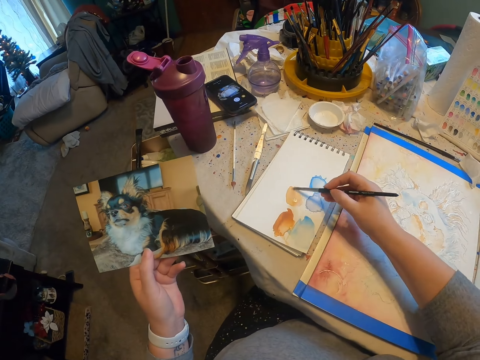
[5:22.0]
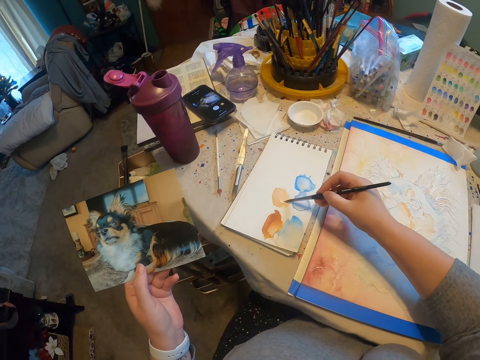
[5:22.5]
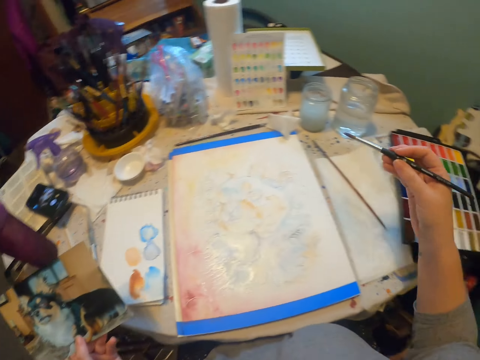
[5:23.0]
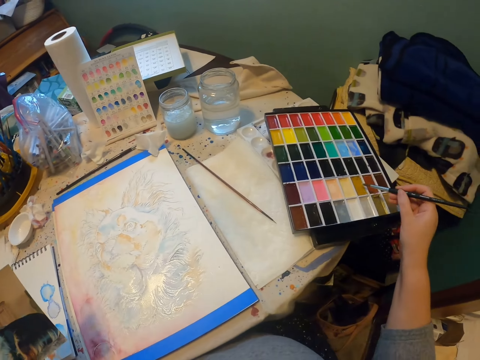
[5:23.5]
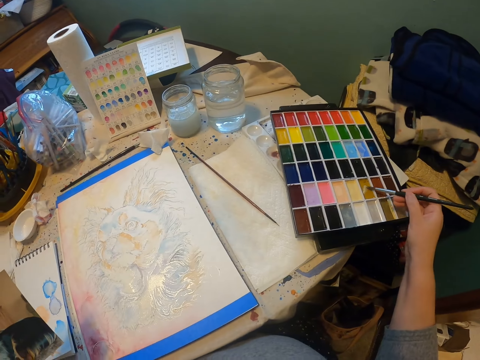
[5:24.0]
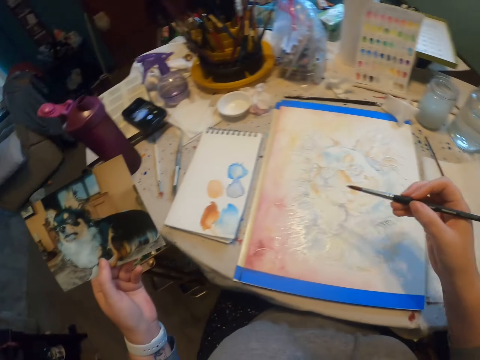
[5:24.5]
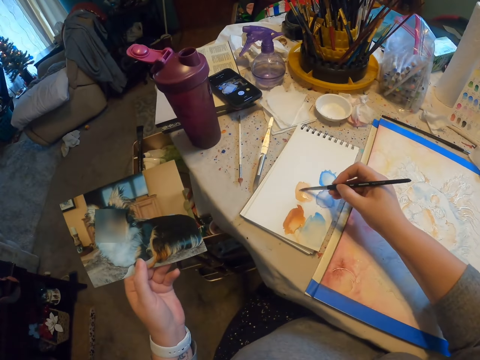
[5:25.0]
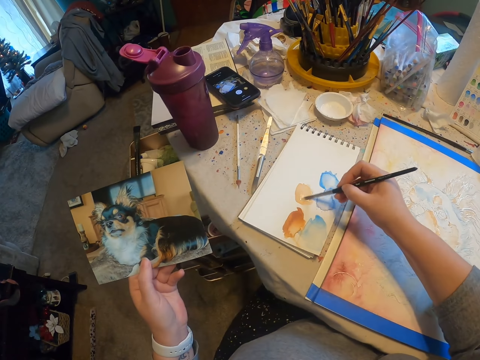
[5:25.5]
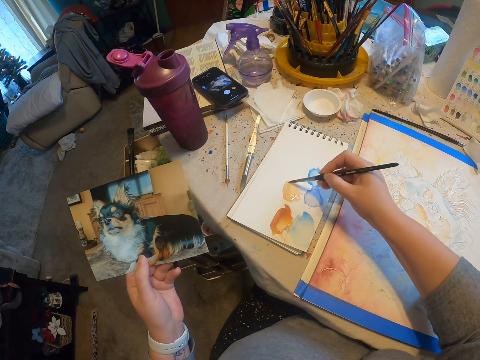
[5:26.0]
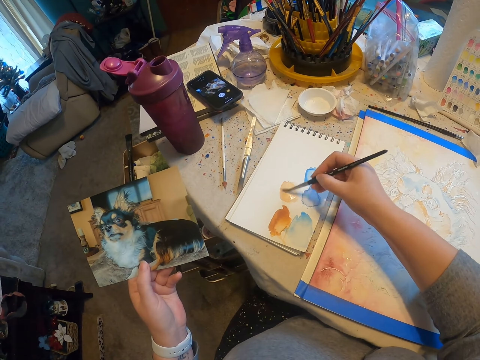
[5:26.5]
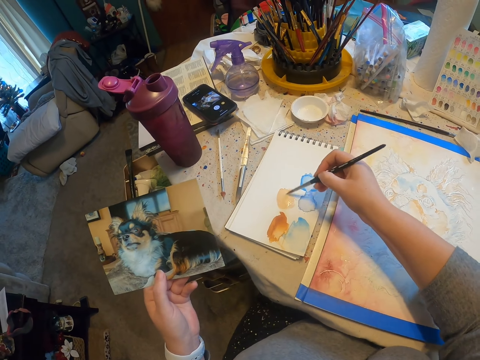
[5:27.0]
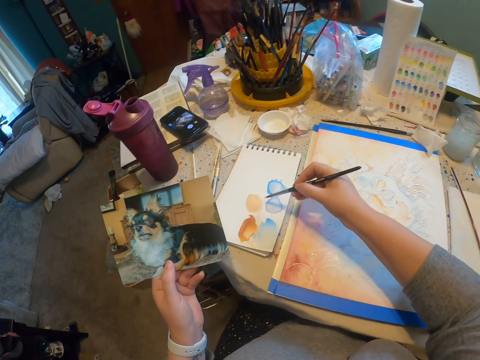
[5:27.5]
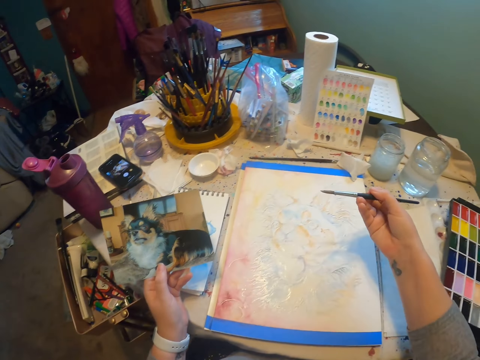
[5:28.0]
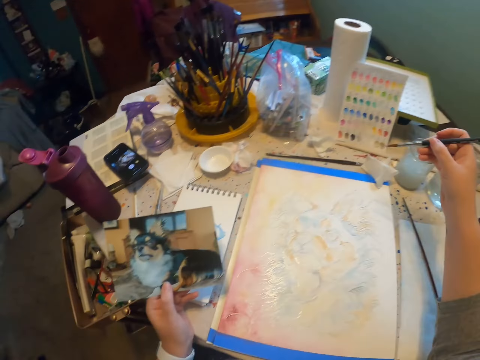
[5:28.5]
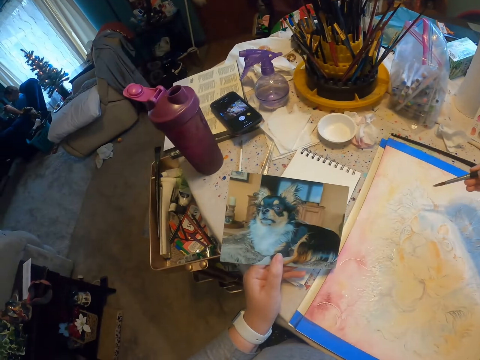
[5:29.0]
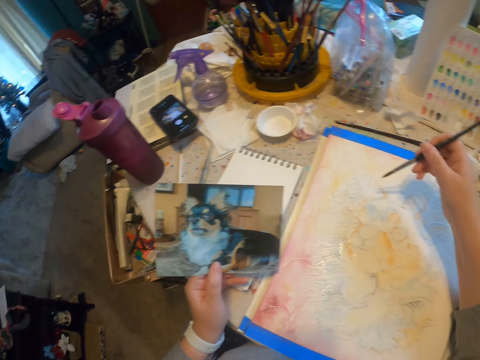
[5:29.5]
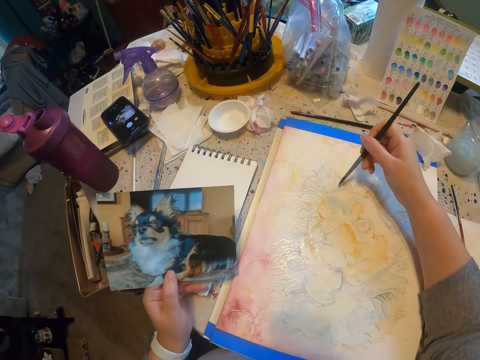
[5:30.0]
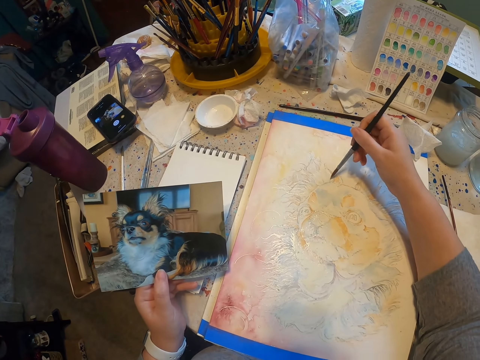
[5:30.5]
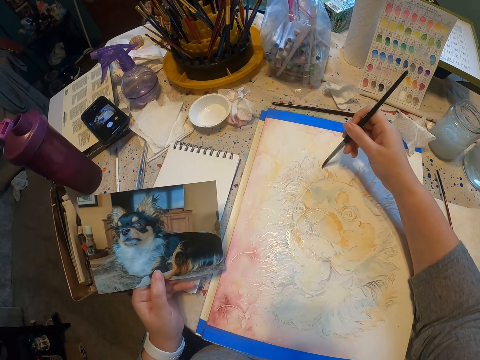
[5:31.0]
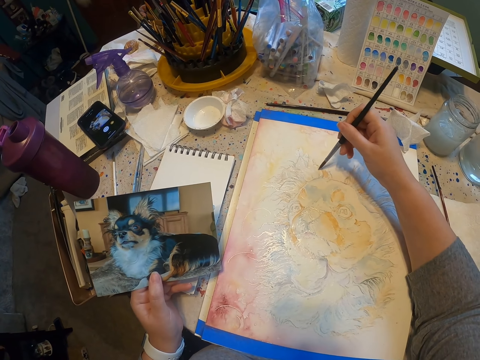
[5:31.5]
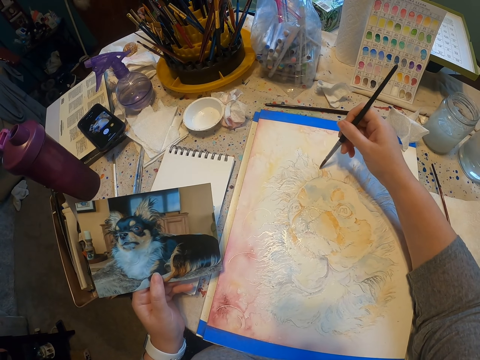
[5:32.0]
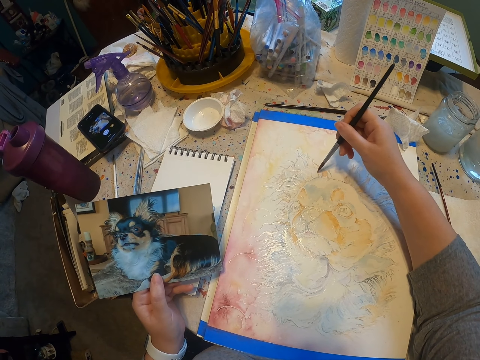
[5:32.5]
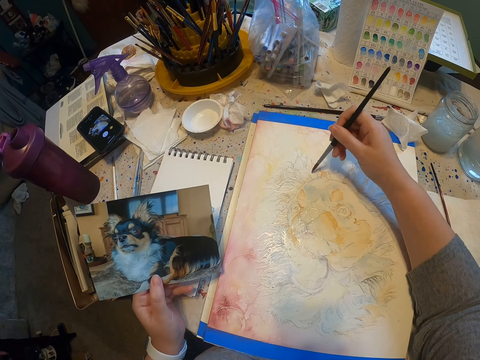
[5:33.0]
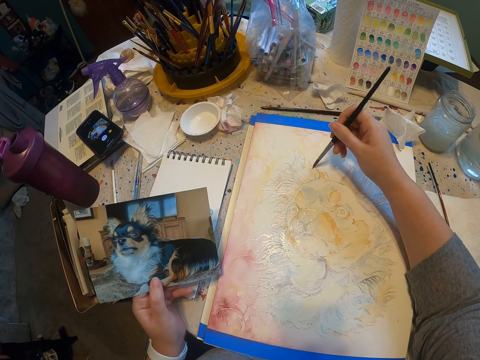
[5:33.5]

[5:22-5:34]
The camera wearer scoops paint with a paintbrush. They rub the paintbrush on a book and draw on the book. They stare at a picture. They paint an image with the paintbrush and draw on a drawing paper.

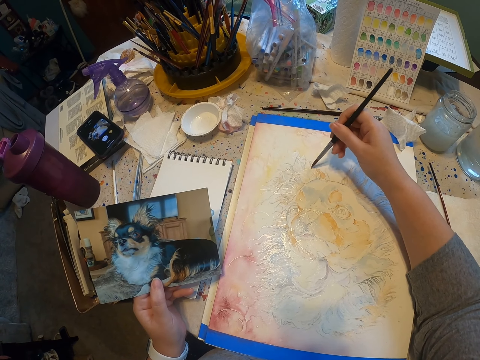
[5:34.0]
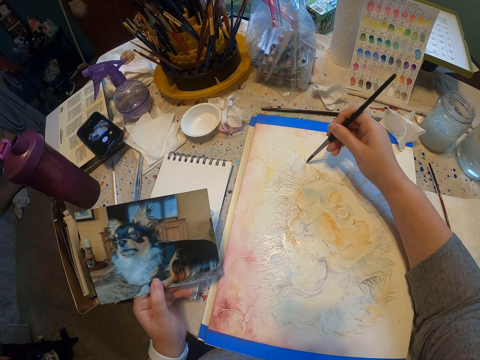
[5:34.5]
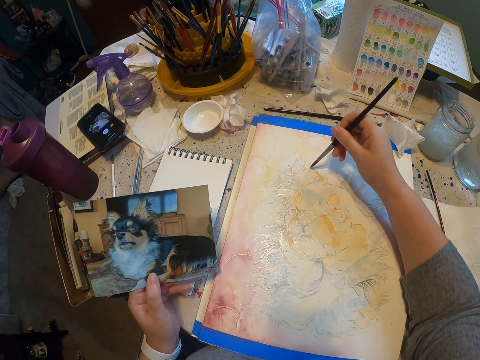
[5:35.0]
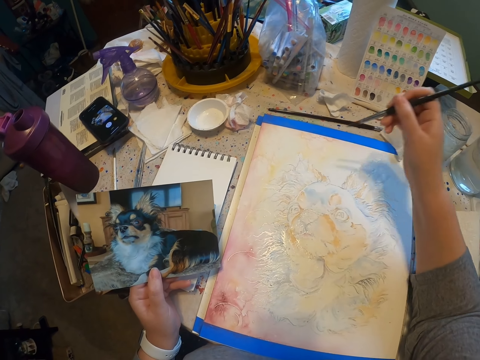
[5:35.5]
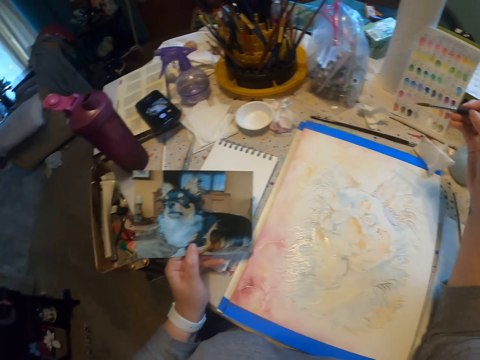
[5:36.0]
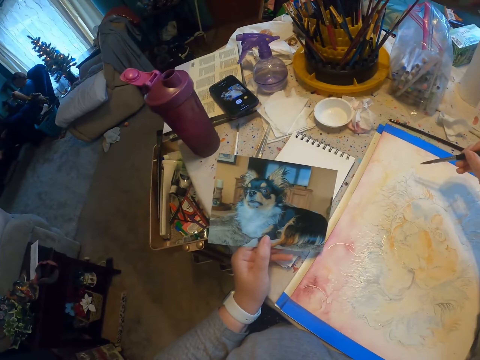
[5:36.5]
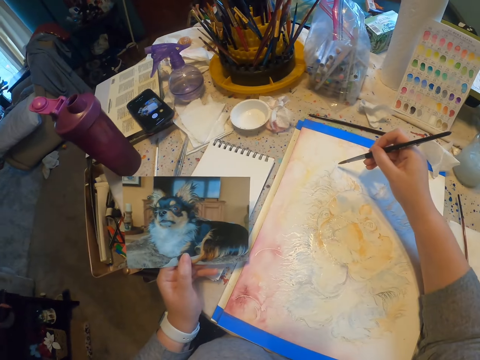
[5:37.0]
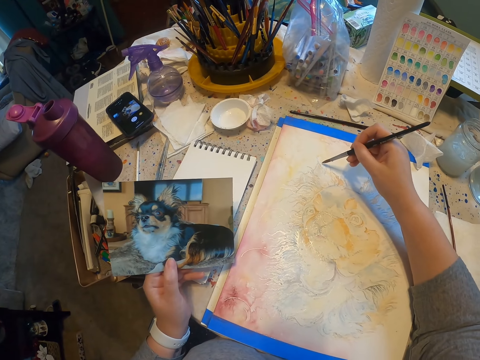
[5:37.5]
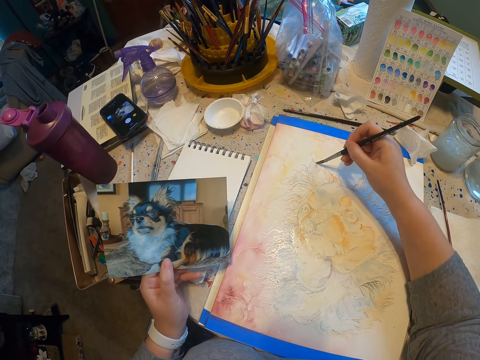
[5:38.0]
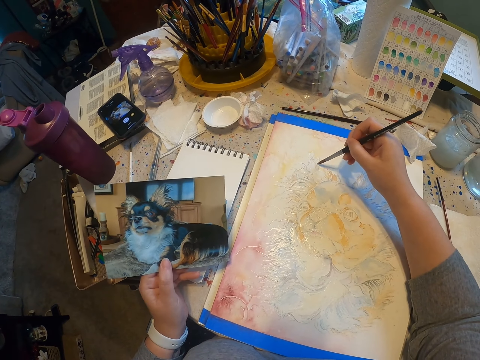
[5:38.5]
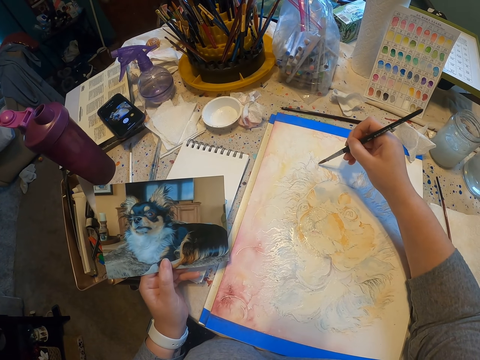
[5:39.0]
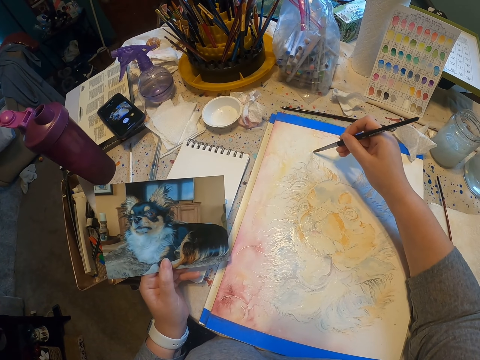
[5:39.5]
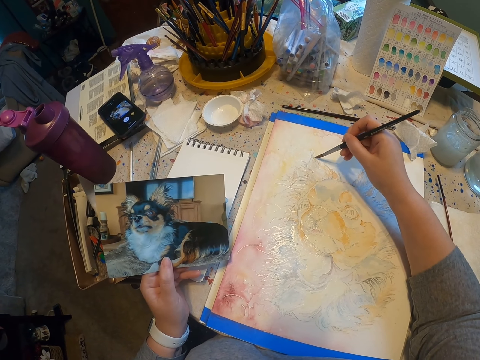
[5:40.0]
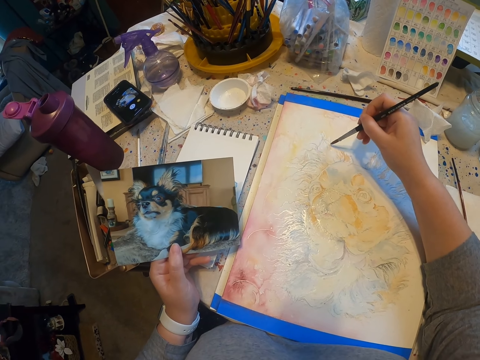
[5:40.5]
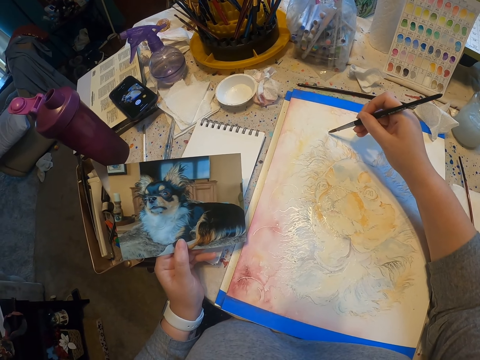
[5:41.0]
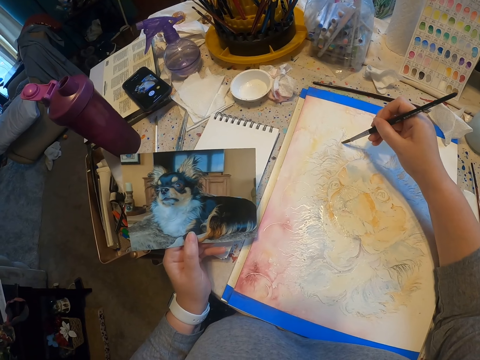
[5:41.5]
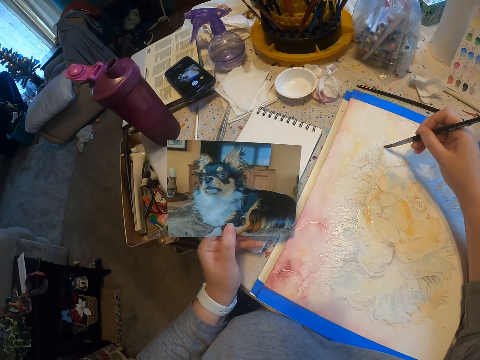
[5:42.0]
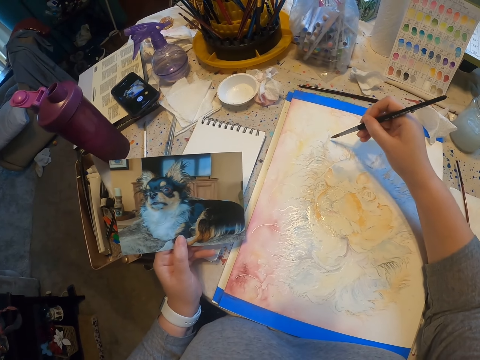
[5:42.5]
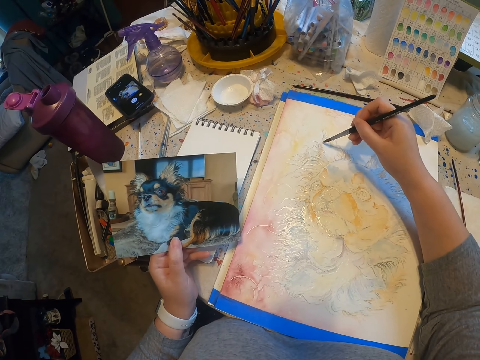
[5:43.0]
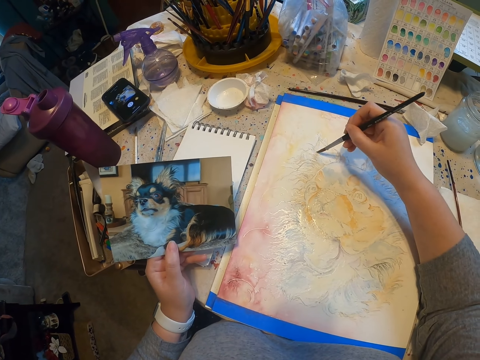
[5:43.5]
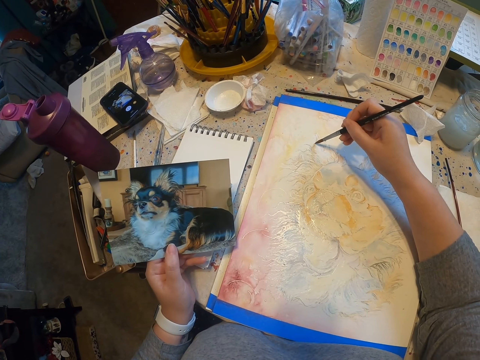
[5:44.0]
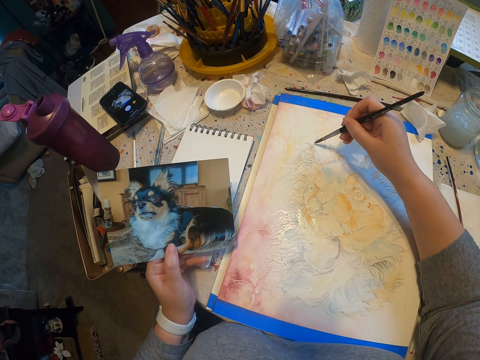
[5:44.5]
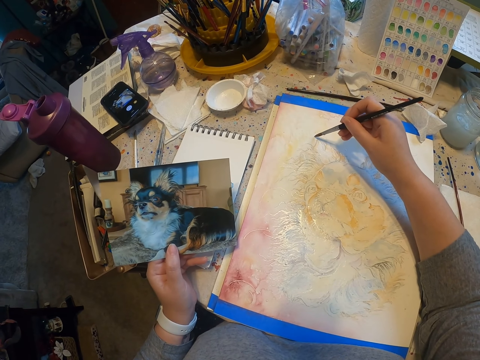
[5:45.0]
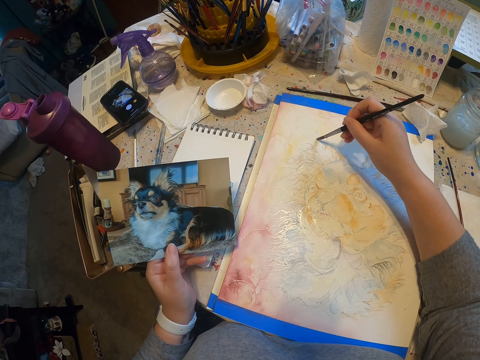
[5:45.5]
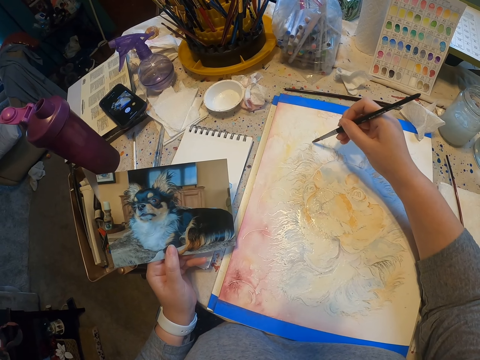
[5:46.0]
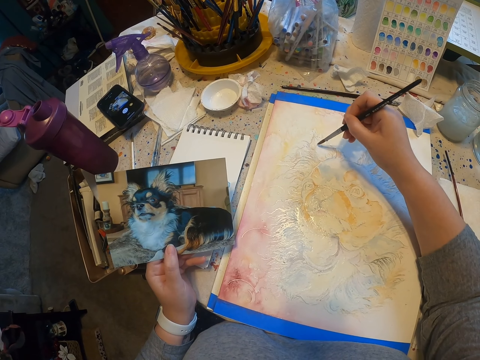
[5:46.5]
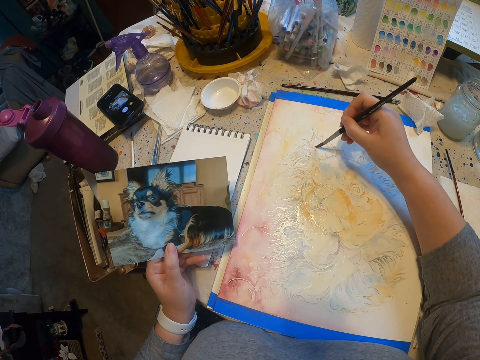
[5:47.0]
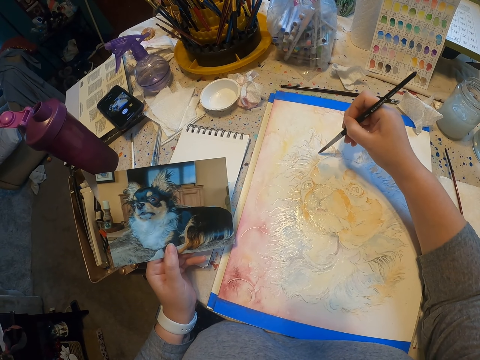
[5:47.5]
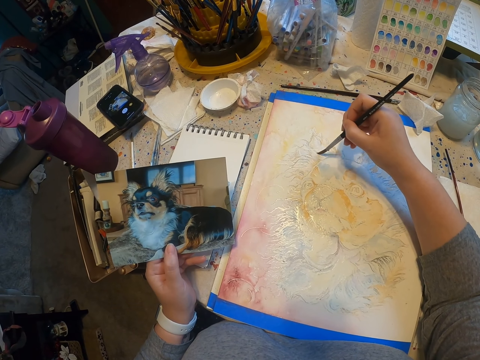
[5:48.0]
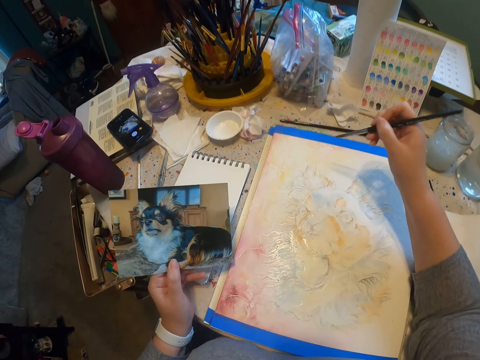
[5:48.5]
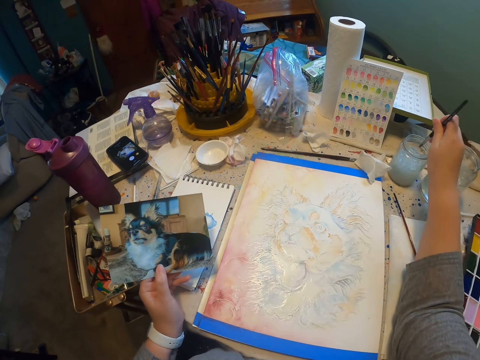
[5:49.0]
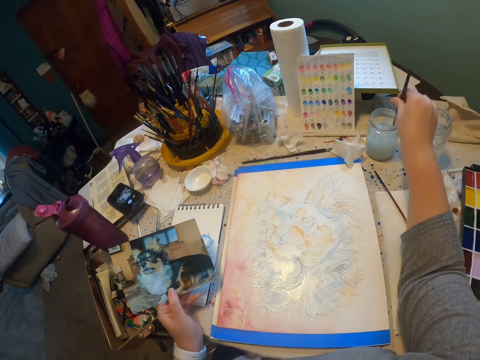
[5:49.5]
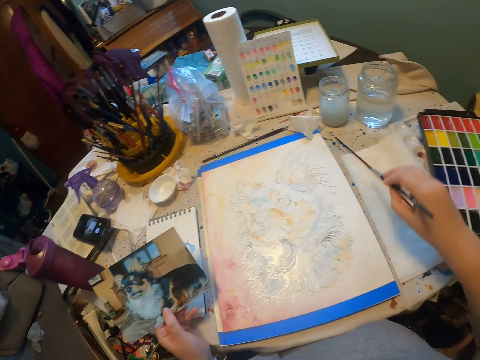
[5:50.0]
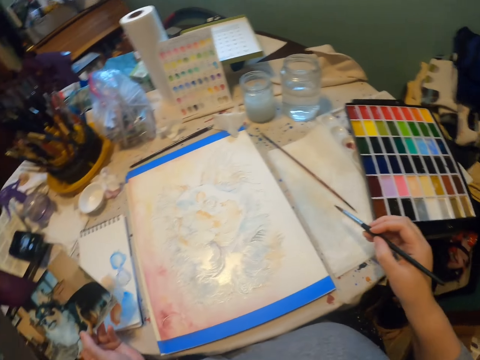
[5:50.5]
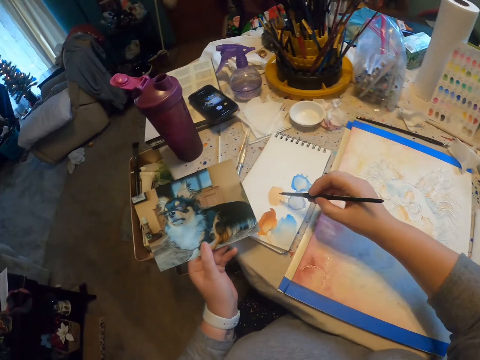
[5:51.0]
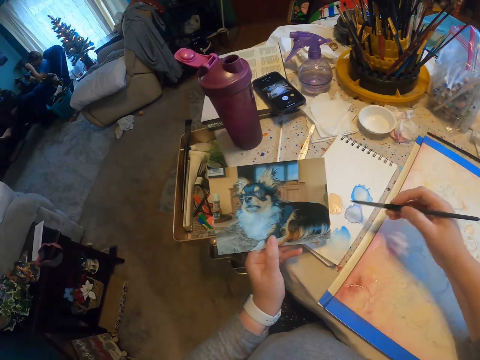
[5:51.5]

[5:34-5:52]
The camera wearer stares at a picture. They paint an image with a paintbrush. They dip the paintbrush in water or a thinner and wipe the paintbrush. They rub the paintbrush on a book and draw on the book.
